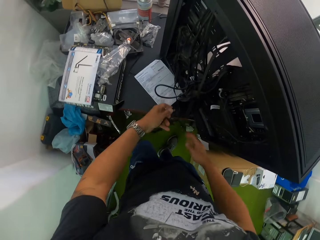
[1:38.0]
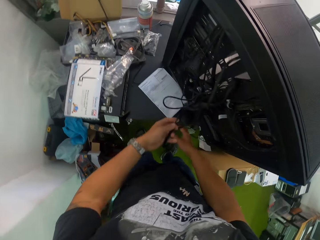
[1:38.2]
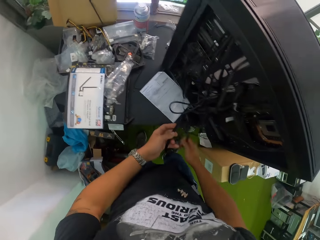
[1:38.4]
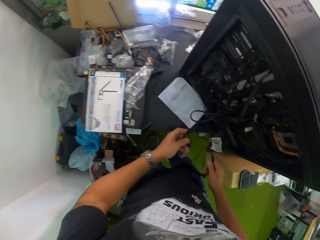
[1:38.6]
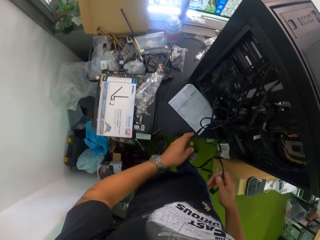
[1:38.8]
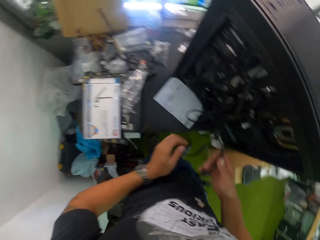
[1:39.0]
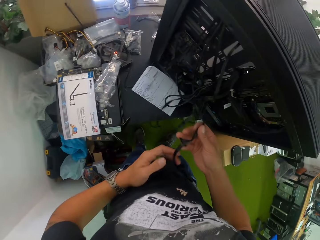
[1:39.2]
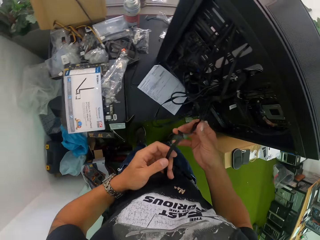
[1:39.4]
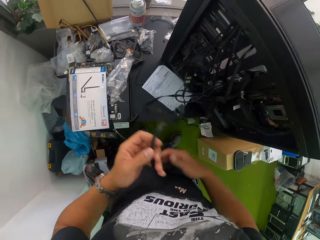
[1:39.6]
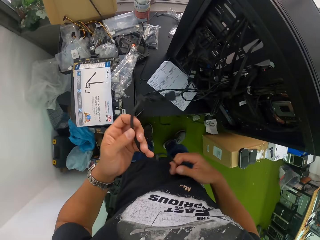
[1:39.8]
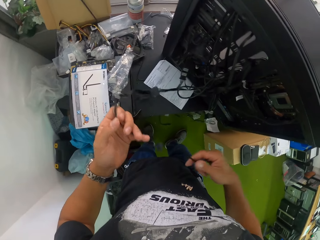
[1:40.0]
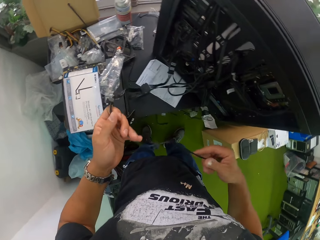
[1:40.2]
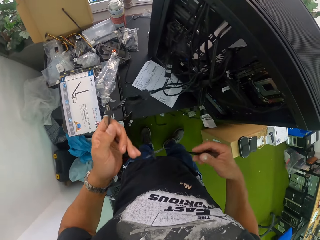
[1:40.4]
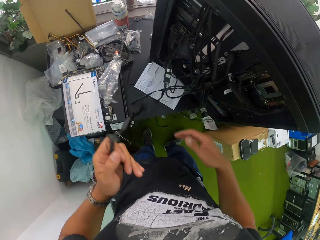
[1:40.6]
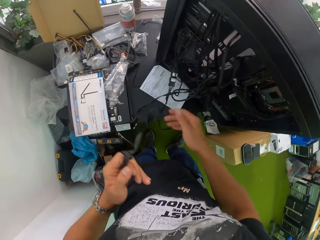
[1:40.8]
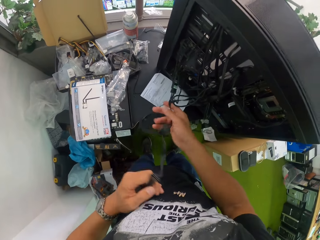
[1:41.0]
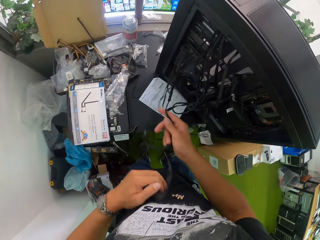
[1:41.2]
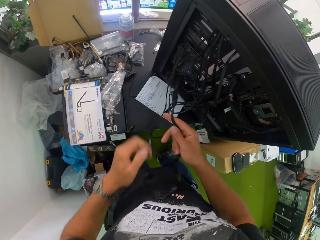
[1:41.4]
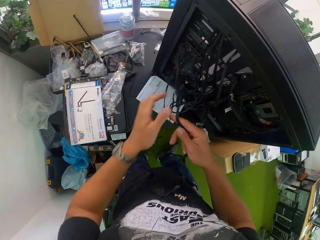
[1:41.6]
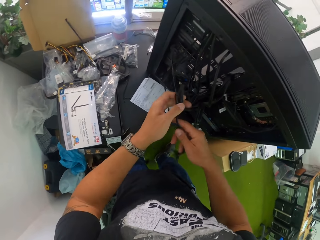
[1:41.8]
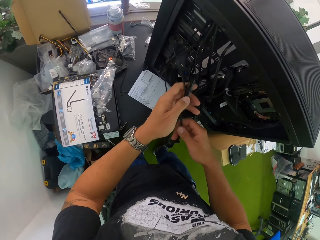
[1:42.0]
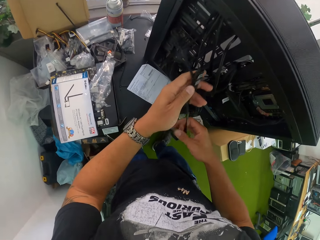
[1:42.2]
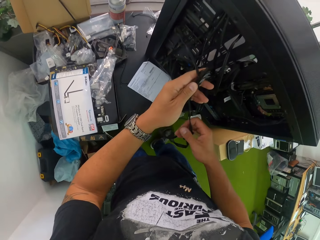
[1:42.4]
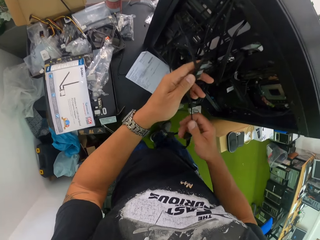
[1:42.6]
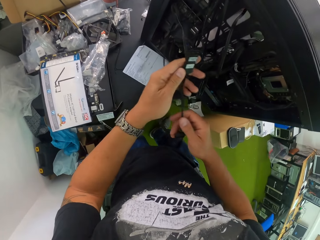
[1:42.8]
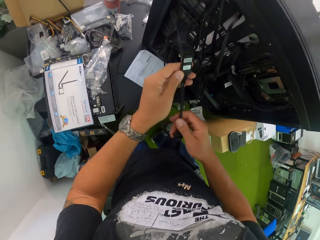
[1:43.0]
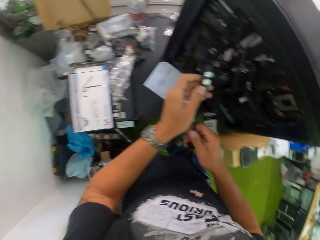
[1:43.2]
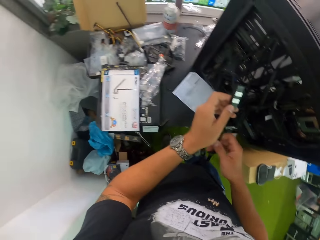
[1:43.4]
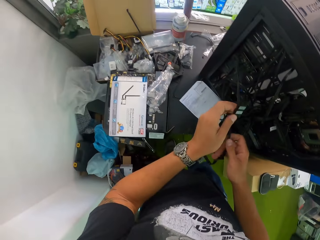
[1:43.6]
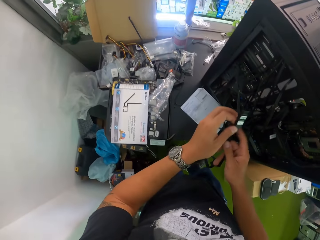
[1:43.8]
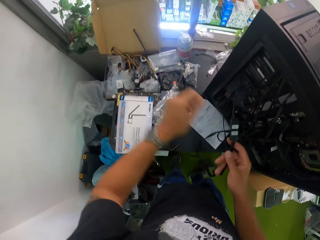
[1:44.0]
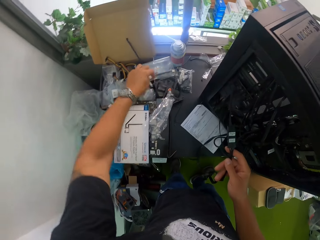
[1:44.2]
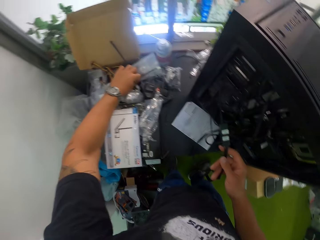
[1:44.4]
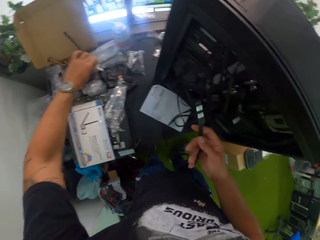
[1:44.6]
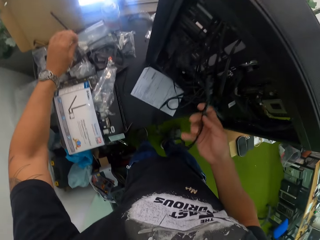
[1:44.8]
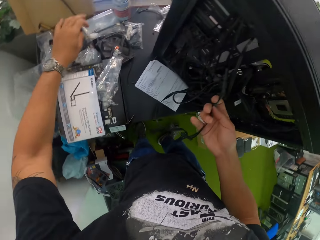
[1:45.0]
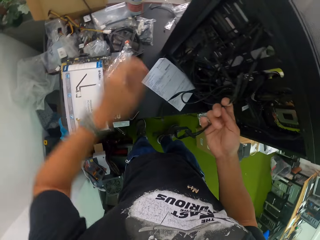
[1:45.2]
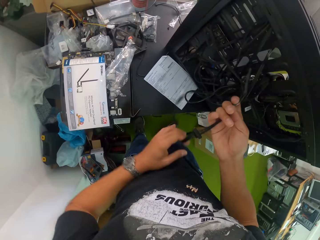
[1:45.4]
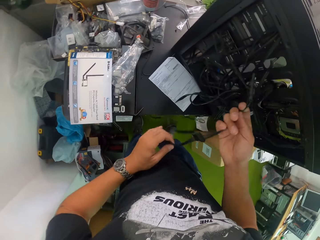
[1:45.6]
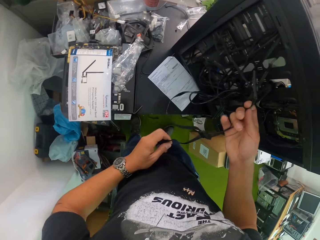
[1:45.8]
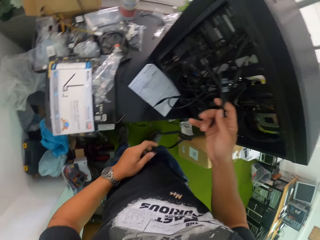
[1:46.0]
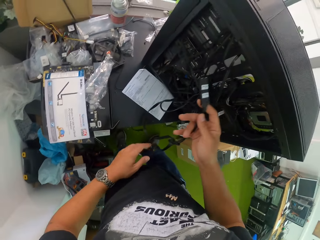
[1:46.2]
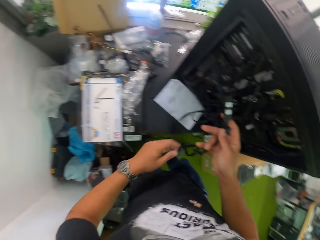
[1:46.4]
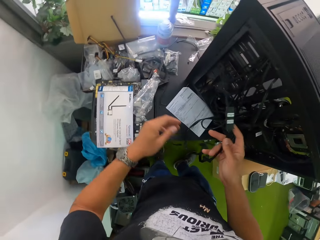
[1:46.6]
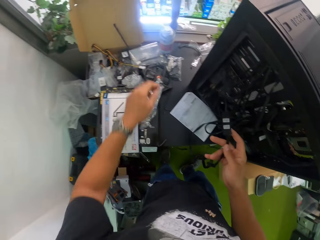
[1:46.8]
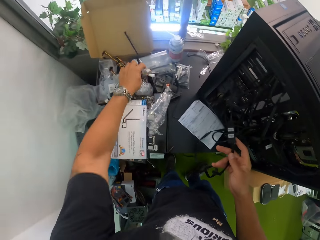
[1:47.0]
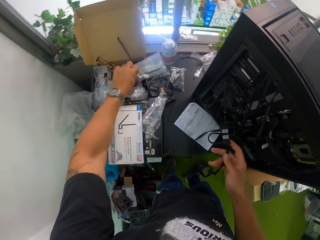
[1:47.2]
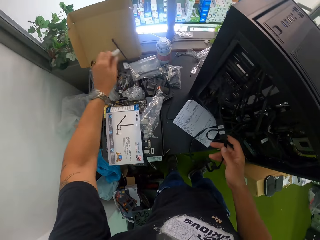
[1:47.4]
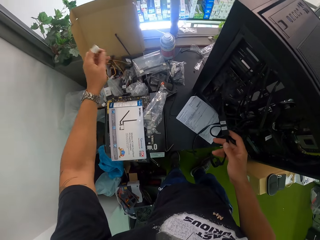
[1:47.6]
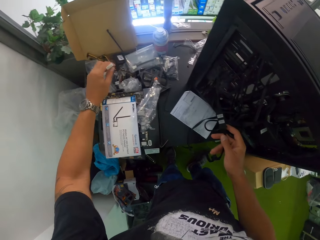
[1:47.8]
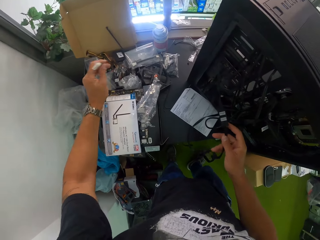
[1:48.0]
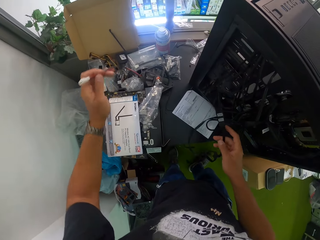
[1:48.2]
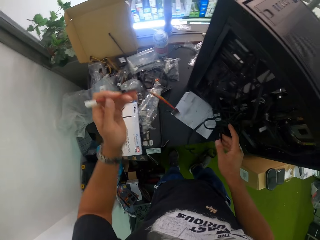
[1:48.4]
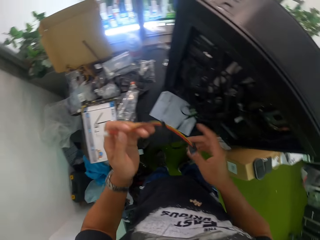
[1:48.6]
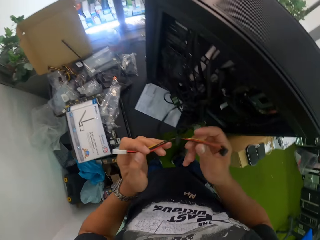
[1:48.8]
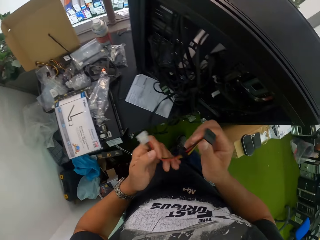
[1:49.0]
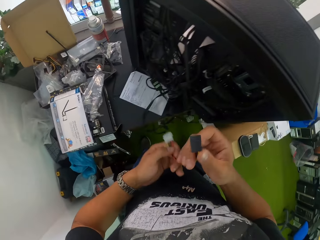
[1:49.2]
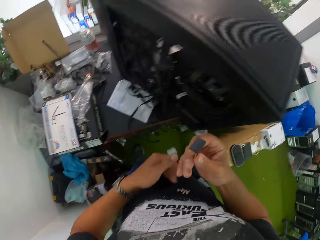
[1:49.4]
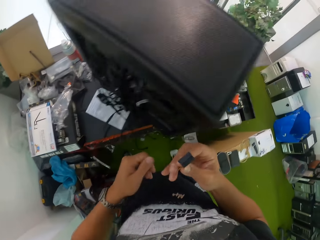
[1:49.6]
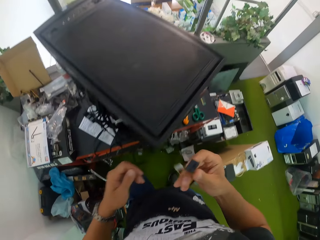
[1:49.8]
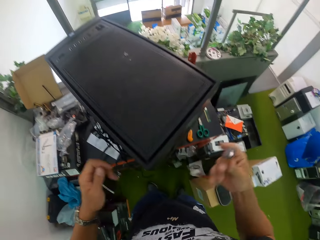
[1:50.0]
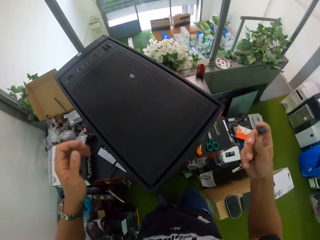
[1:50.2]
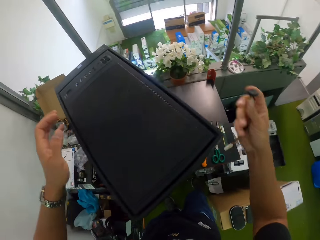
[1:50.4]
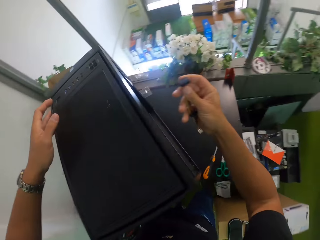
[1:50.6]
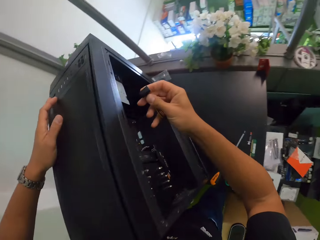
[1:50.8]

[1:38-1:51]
The camera wearer picks up a wire on the CPU on the table with his left hand. He adjusts the wire with his two hands. He fixes the wire in the CPU. He picks up a wire from the table with his left hand. He holds the wire with his two hands.

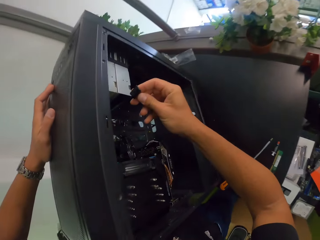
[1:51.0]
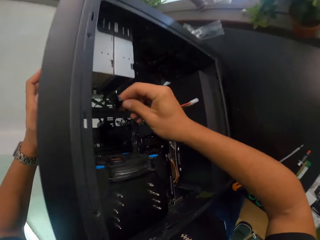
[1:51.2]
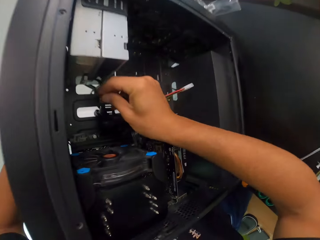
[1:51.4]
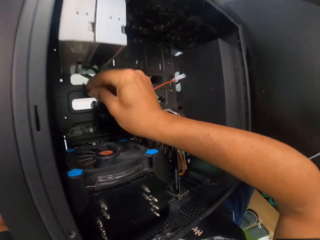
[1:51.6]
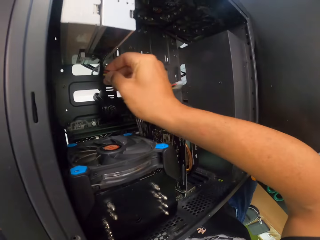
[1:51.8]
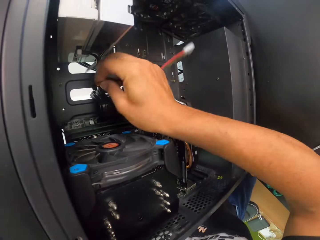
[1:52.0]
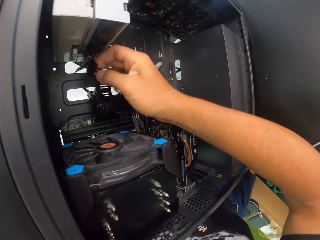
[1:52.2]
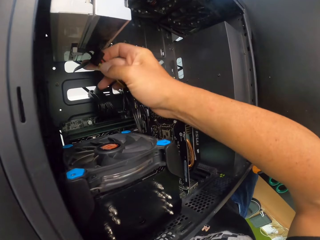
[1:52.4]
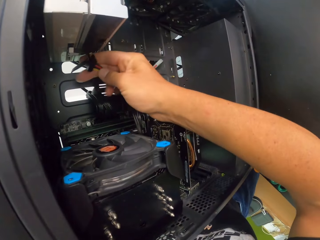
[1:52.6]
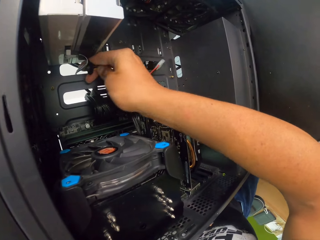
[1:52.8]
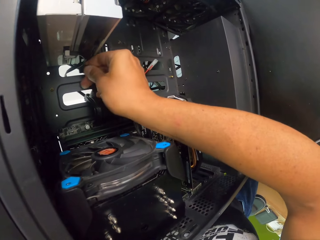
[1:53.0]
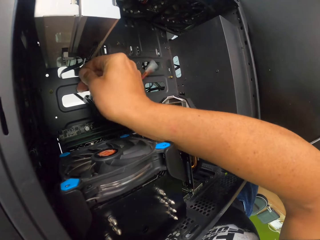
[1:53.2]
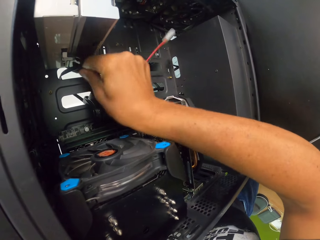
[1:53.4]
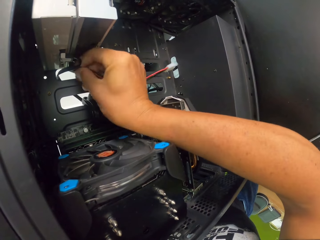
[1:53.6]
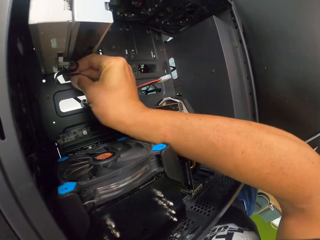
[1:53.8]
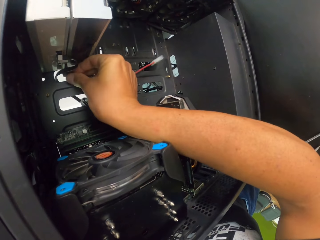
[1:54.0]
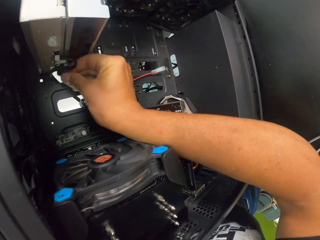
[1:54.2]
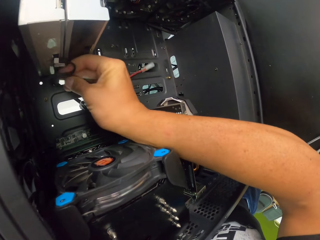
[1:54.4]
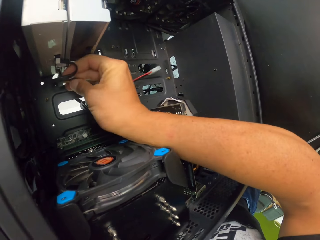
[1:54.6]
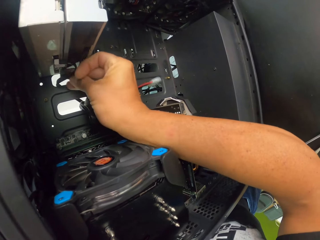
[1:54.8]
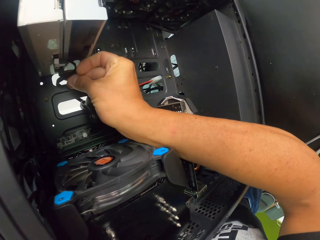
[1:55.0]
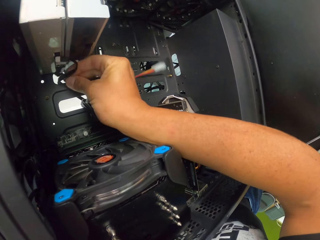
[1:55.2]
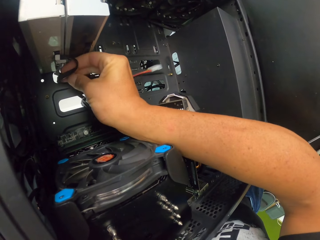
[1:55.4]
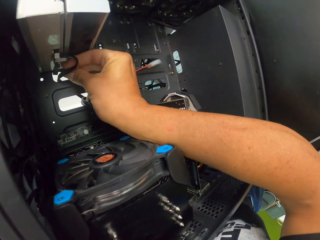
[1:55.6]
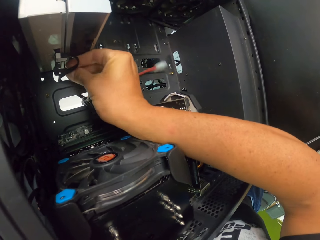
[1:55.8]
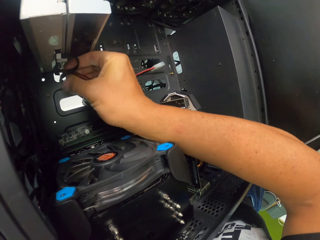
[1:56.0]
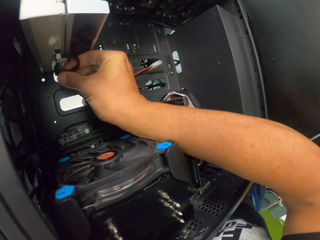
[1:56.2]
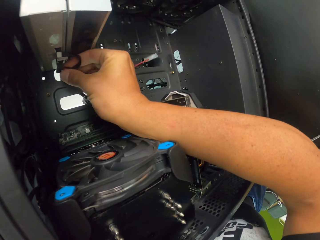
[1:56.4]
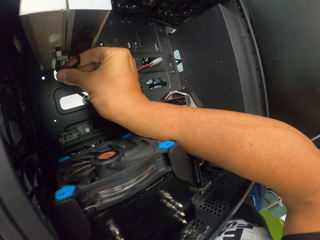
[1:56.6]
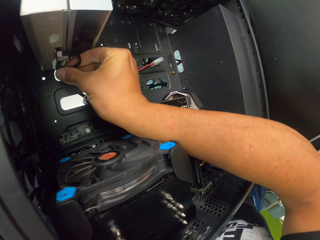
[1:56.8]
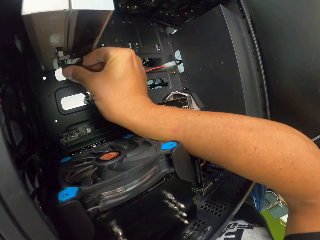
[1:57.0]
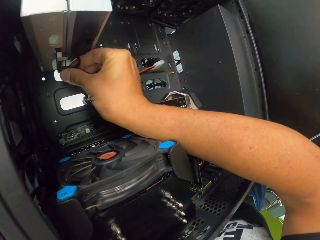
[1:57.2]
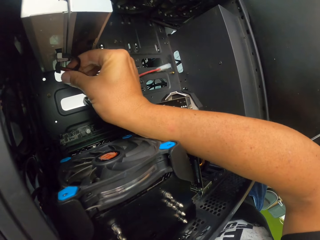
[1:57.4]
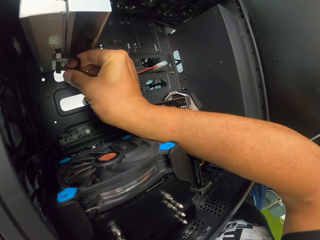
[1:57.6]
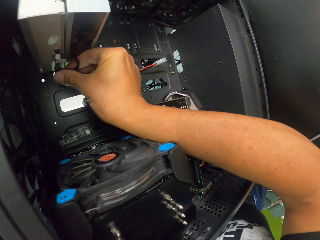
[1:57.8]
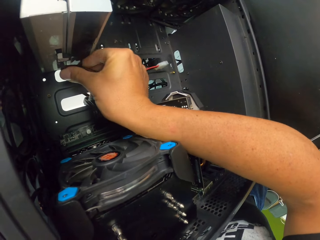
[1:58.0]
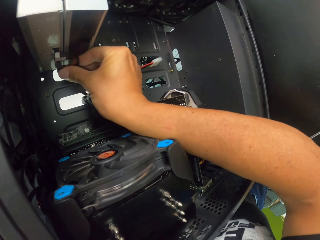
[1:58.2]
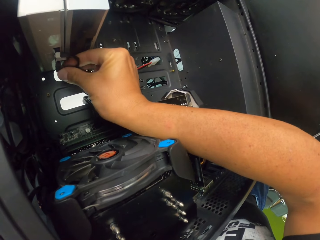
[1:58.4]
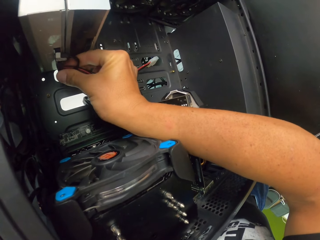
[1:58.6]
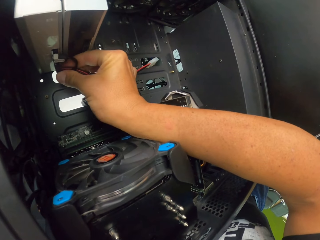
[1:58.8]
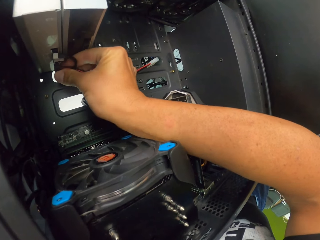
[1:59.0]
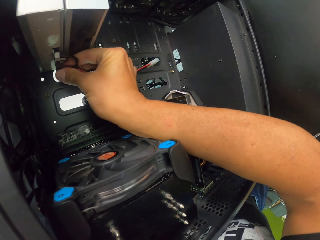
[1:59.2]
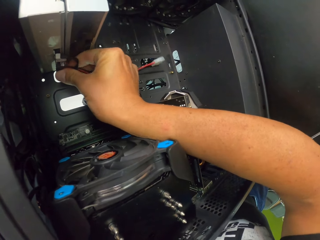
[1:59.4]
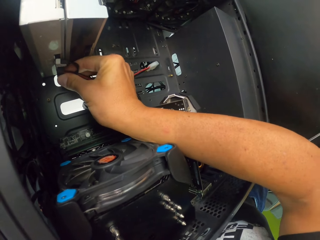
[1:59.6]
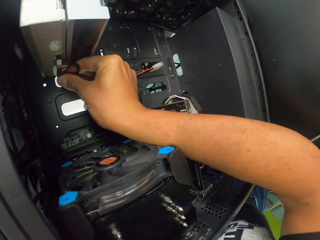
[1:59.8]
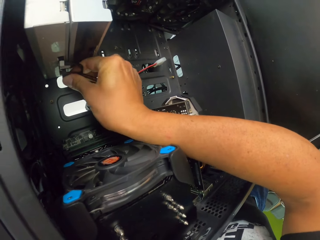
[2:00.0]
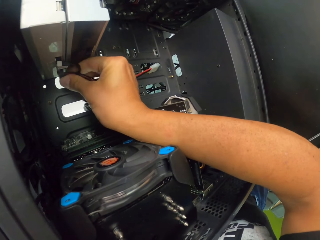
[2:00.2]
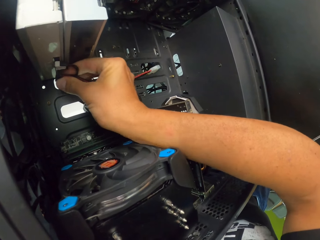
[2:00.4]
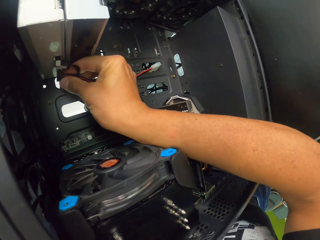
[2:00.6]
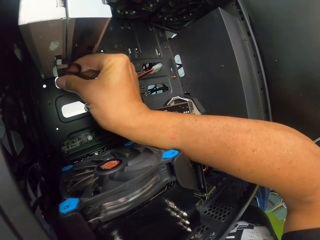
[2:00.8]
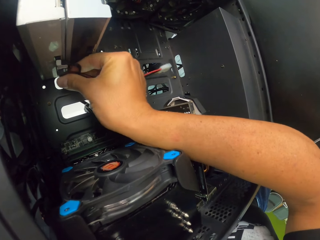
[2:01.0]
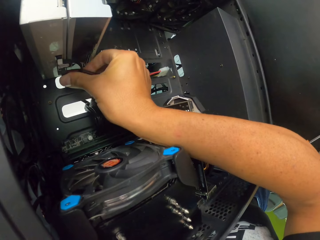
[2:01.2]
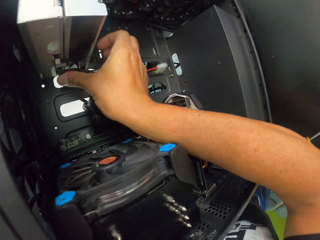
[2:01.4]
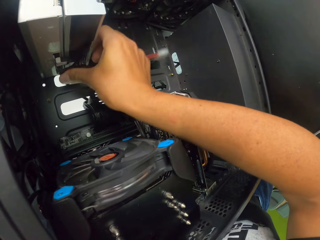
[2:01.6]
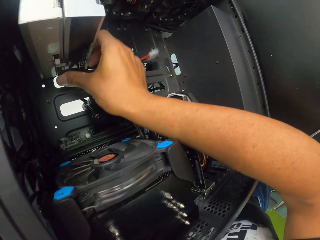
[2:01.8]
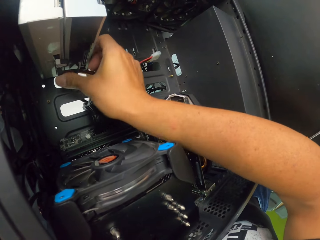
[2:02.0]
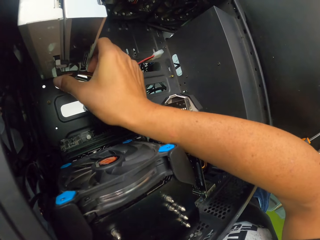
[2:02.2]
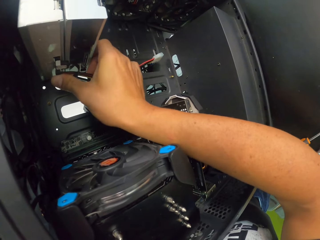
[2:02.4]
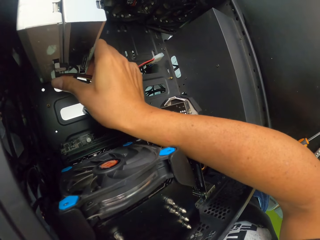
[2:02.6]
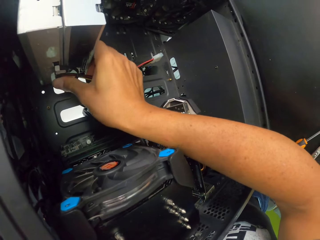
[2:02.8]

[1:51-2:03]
The camera wearer plugs the wire in his right hand to the CPU on the table. He fixes the wire in the CPU.
